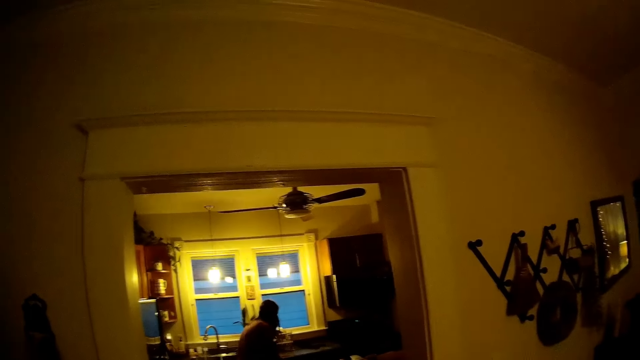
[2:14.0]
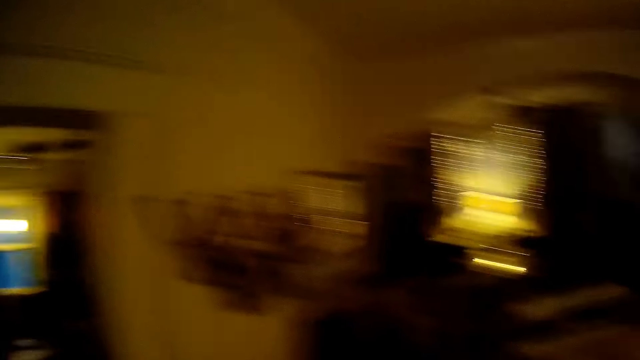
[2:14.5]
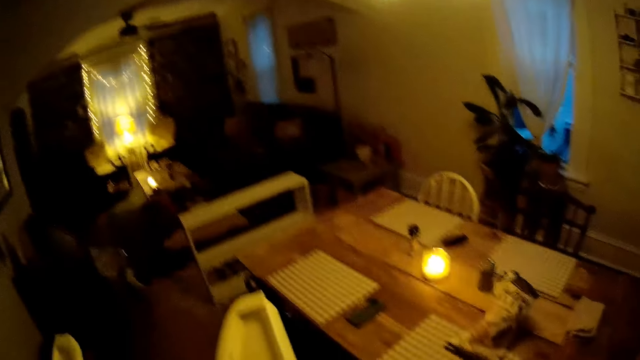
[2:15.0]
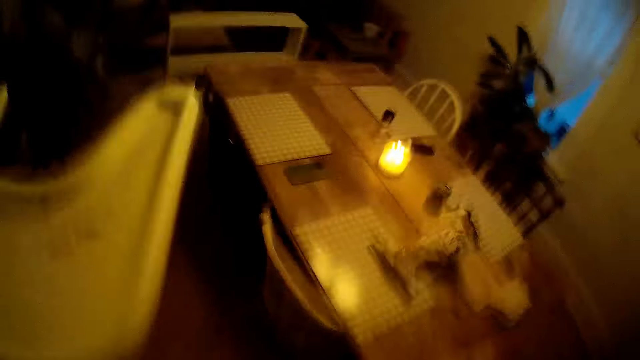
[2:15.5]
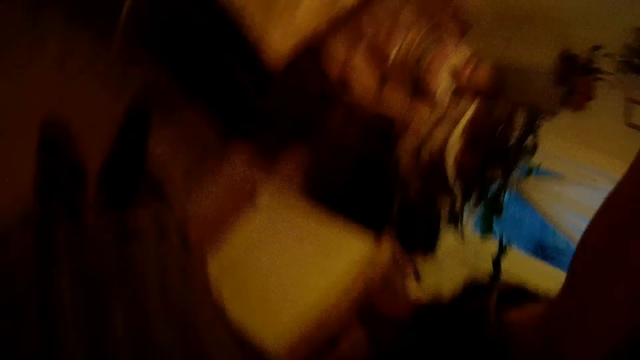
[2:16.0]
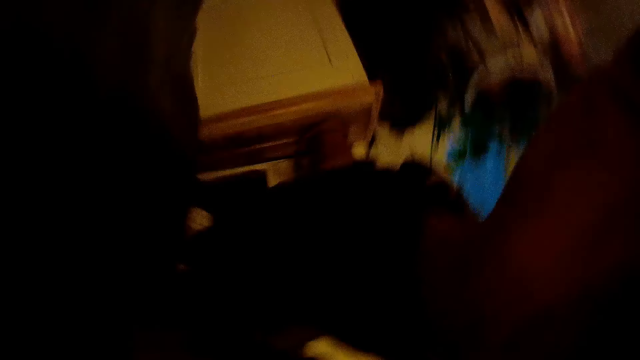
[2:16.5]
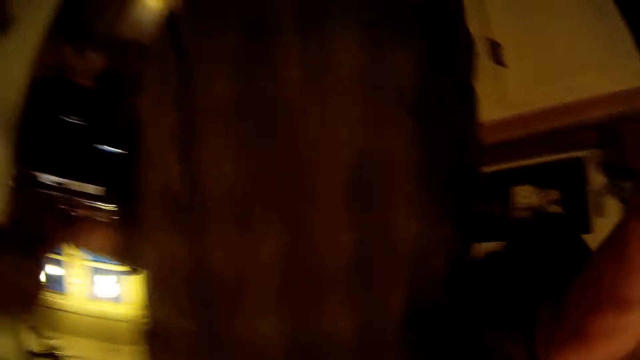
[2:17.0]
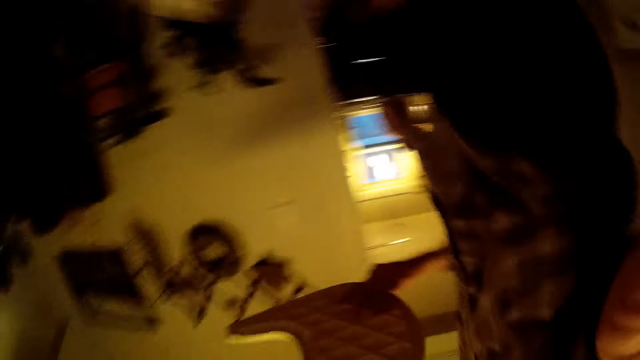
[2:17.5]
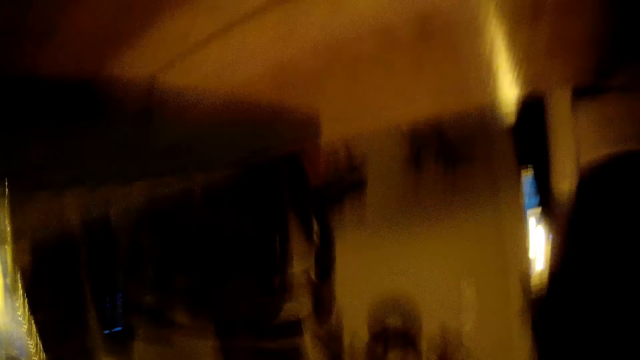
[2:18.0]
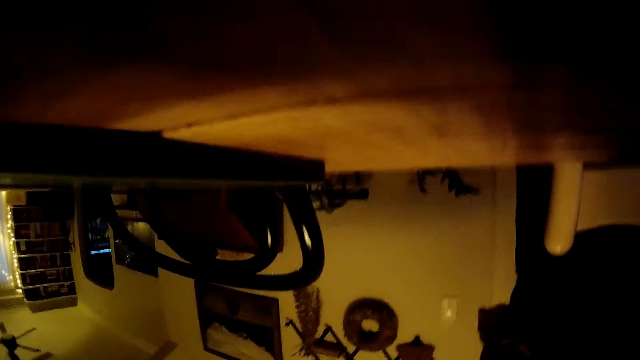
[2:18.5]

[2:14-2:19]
The camera wearer takes off his camera with his right hand. He turns the camera. He drops the camera on a table with his right hand.
